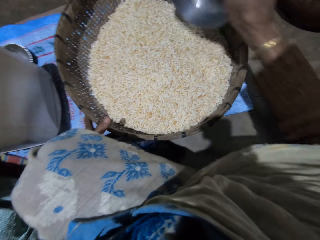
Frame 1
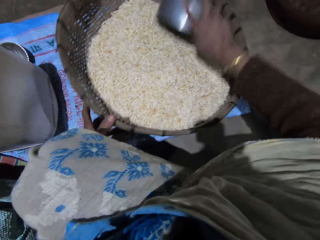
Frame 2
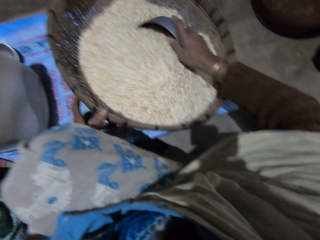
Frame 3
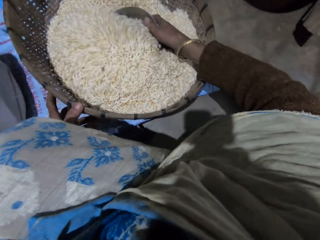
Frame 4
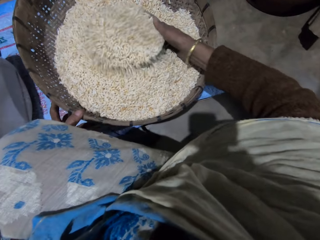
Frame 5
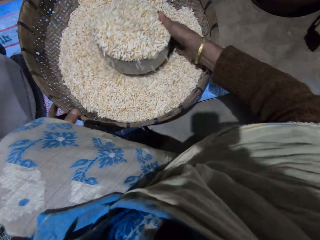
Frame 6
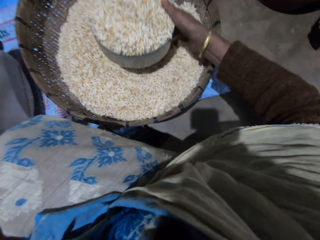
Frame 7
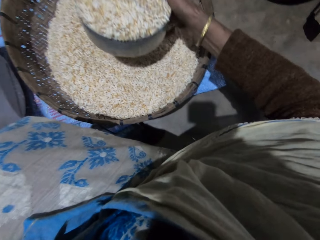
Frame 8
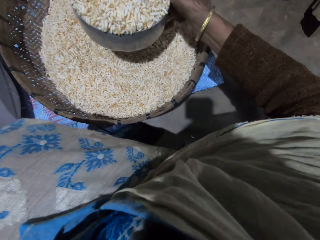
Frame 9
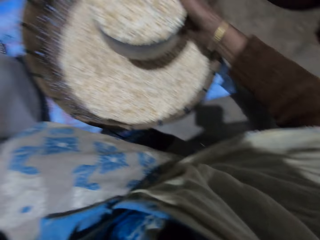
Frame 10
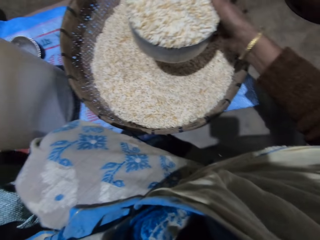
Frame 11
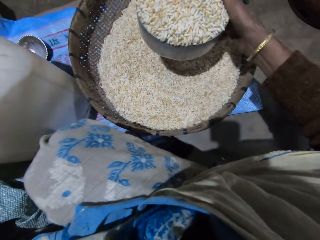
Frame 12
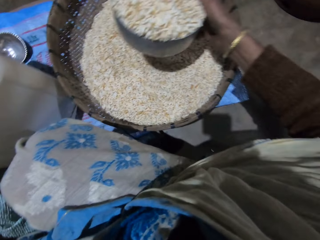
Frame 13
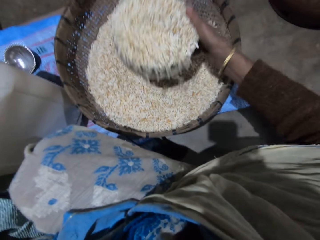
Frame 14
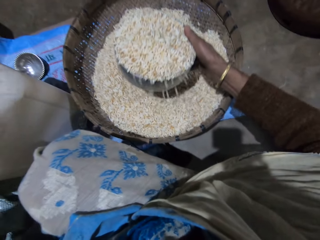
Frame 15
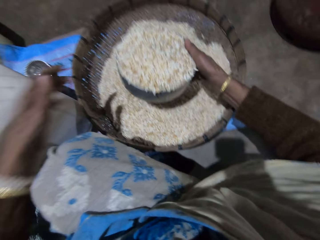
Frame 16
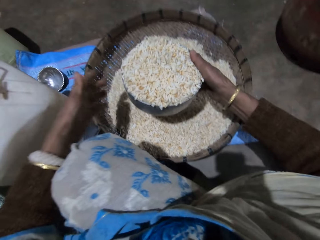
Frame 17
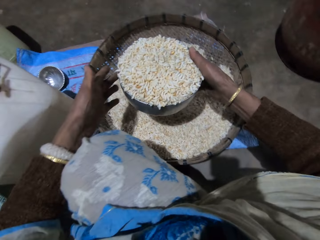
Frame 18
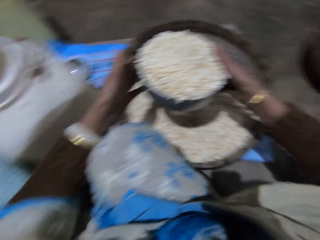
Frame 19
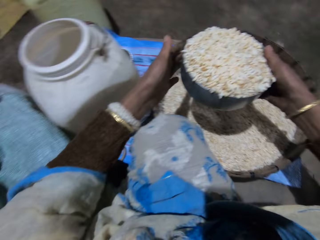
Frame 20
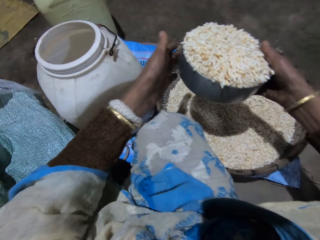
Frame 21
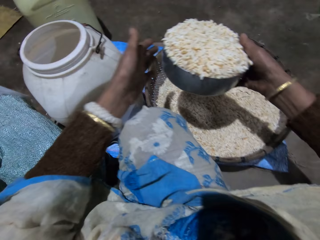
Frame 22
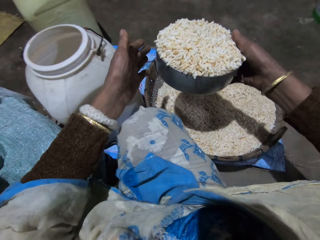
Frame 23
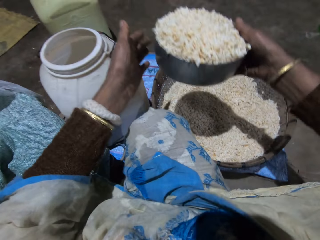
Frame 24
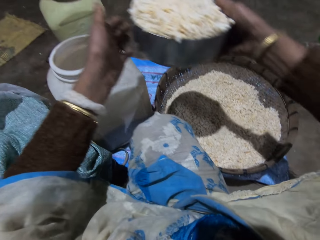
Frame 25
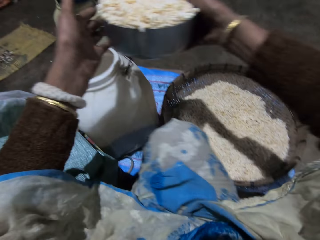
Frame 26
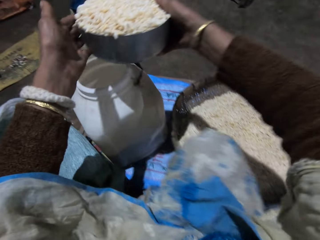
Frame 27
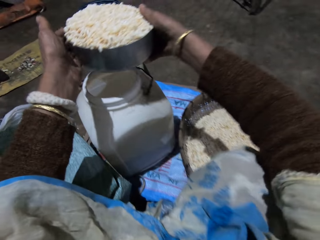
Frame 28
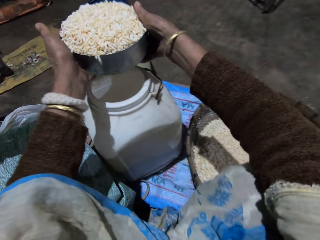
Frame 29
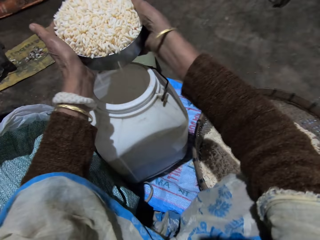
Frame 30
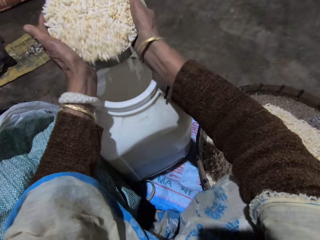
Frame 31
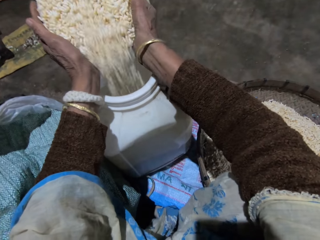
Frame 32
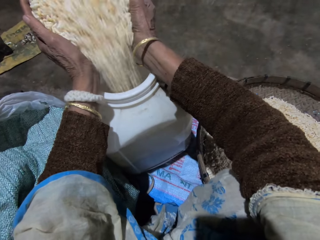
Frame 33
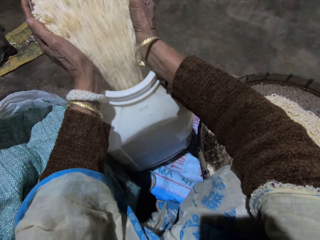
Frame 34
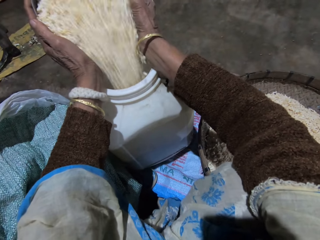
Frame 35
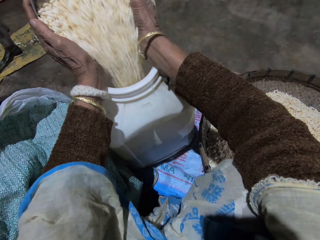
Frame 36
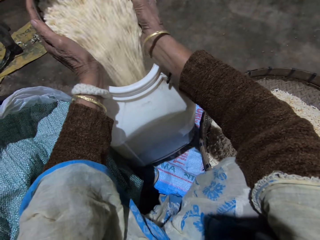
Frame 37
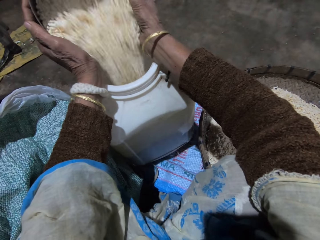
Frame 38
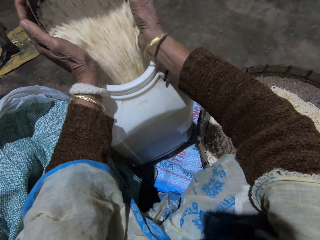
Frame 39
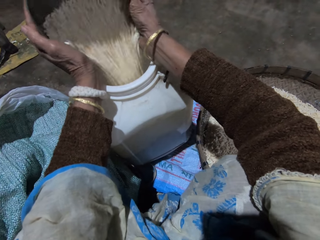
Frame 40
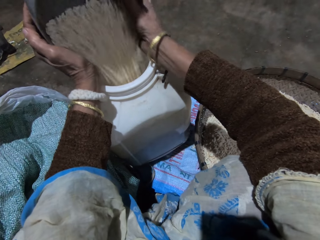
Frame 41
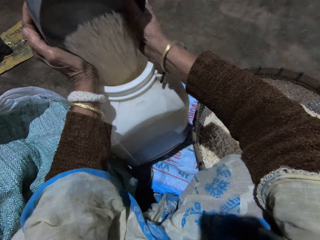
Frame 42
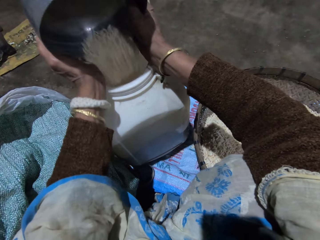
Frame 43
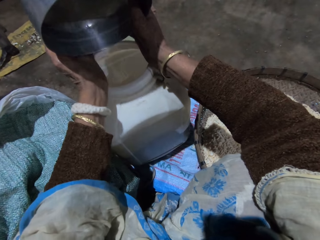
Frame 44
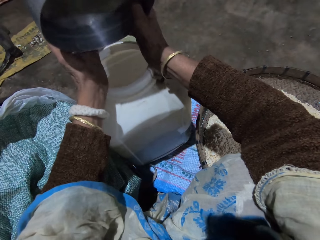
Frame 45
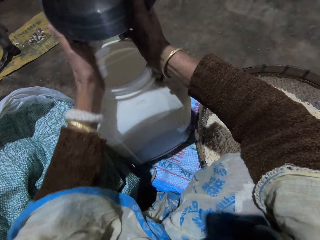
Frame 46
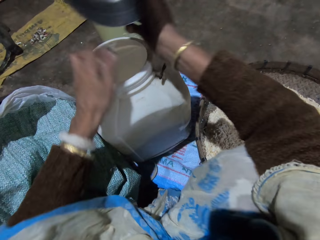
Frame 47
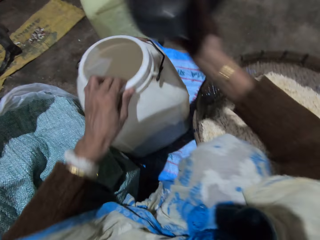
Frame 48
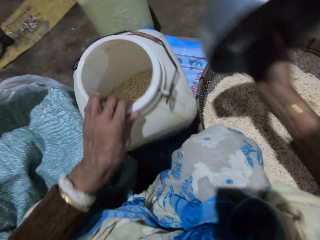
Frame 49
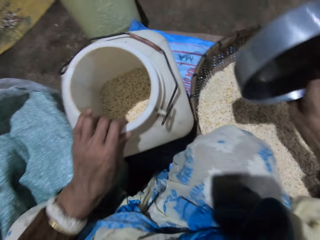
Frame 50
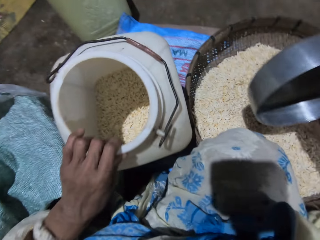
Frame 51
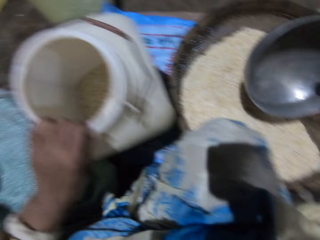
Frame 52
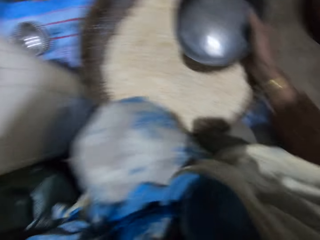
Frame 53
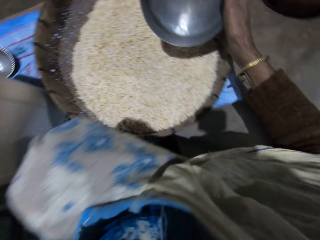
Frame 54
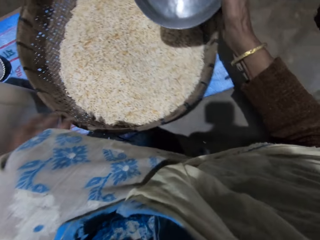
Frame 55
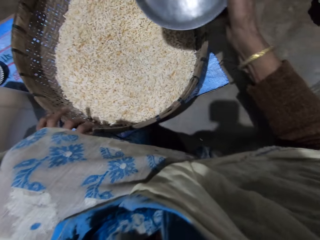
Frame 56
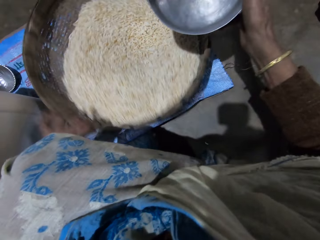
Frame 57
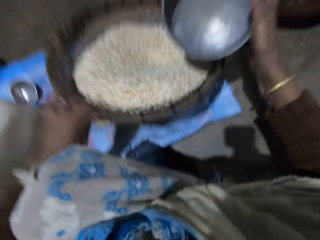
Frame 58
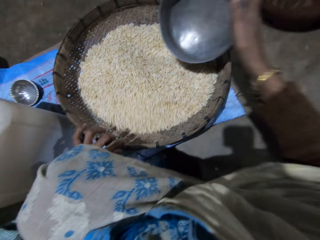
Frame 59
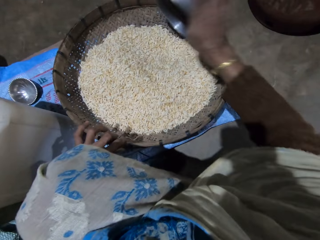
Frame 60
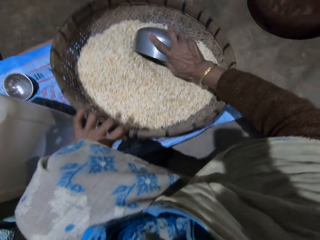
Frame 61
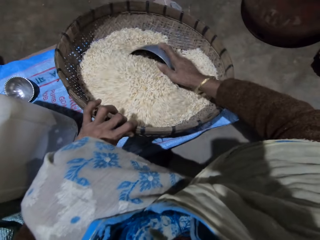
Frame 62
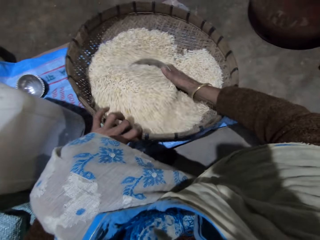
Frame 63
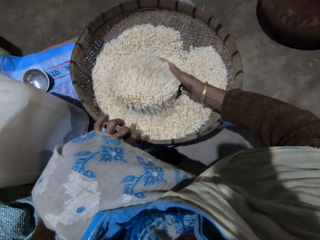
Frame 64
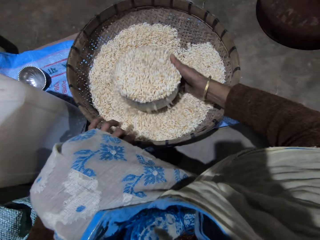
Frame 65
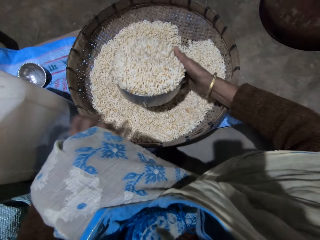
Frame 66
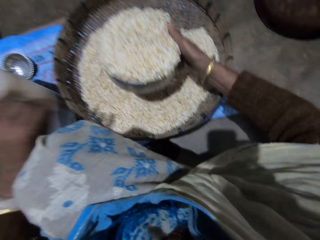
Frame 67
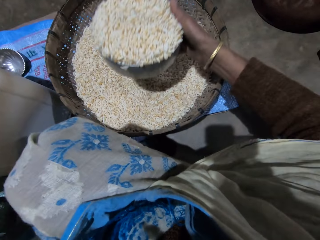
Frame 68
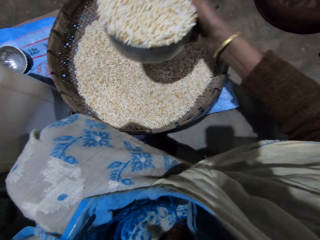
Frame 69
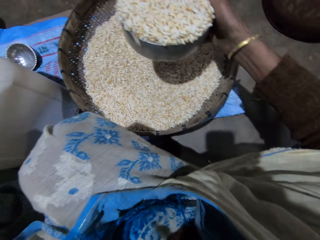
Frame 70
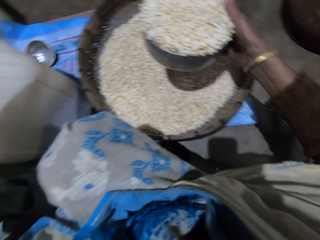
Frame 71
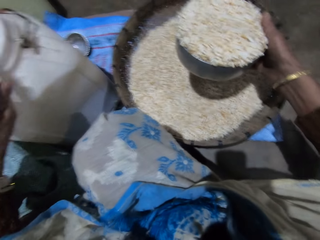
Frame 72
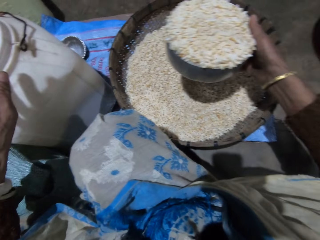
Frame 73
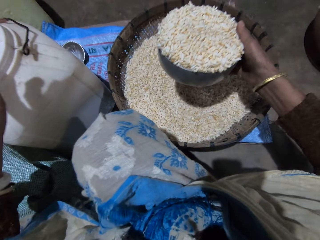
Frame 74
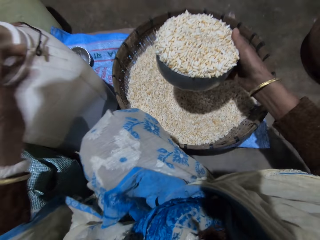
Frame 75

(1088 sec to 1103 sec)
The camera wearer holds a basket with the left hand. She scoops the grains in the basket with the stainless bowl or metal pot in her right hand. She holds the metal pot with both hands. She pours the grains in the stainless bowl into the plastic container with both hands. She pulls the drum with her left hand. She tilts the storage container. She adjusts the winnowing basket. She shakes the basket with her left hand. She scoops grains from the basket with the stainless bowl with her right hand.

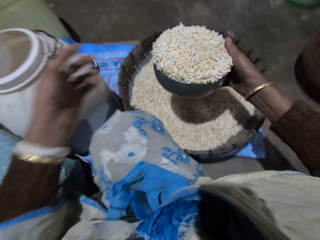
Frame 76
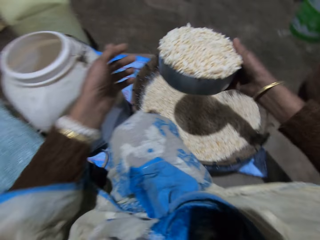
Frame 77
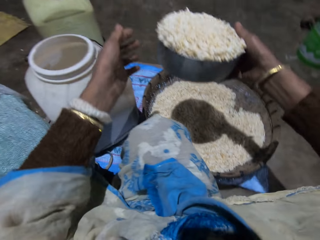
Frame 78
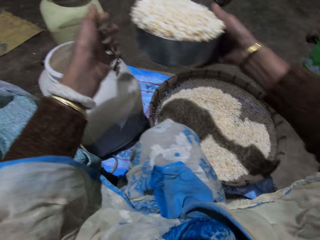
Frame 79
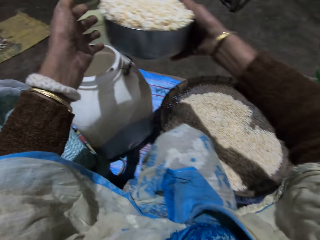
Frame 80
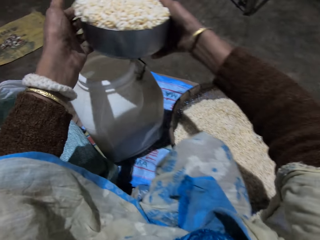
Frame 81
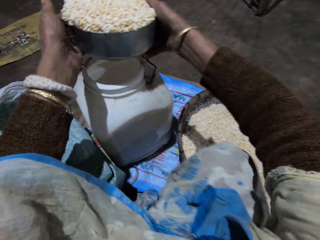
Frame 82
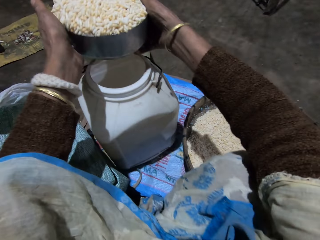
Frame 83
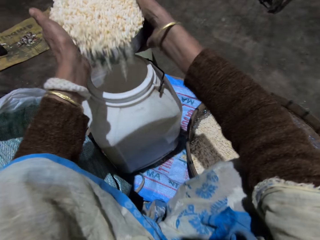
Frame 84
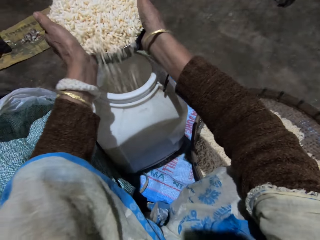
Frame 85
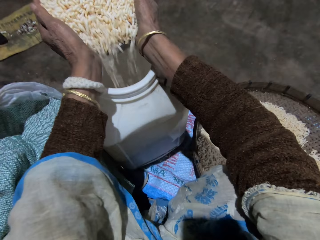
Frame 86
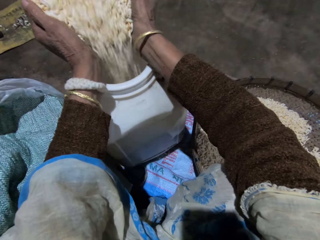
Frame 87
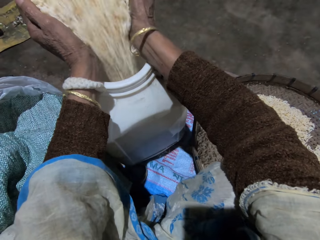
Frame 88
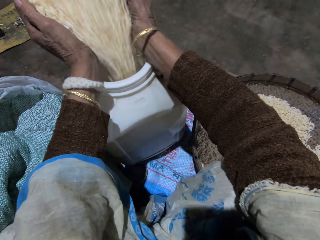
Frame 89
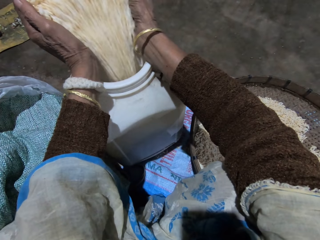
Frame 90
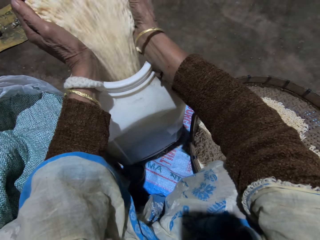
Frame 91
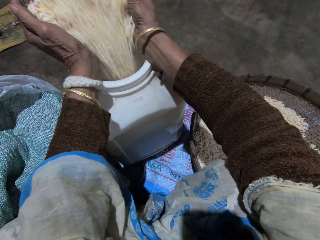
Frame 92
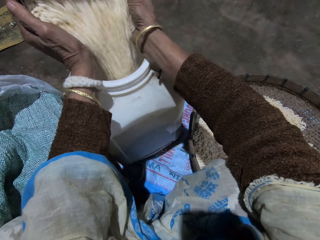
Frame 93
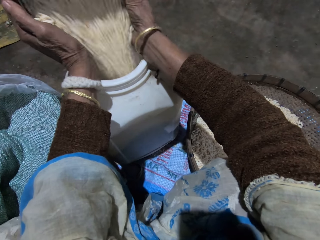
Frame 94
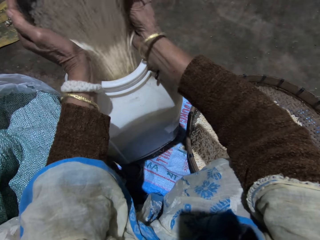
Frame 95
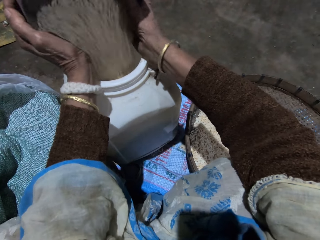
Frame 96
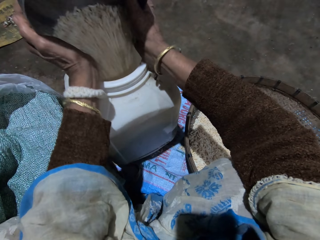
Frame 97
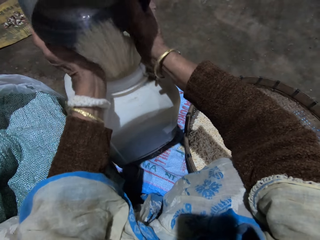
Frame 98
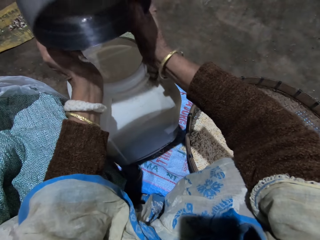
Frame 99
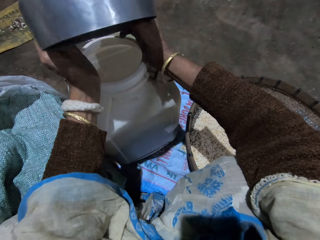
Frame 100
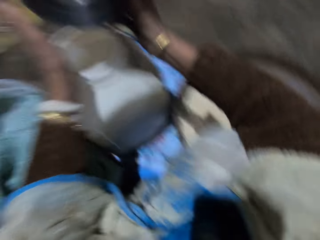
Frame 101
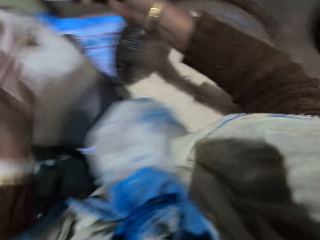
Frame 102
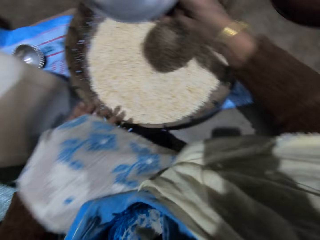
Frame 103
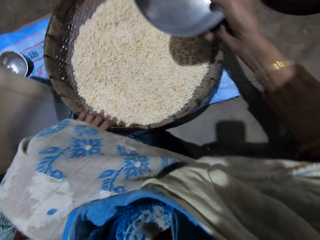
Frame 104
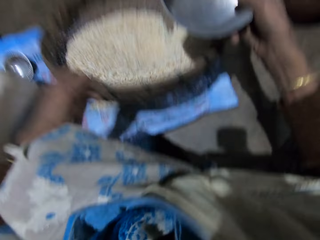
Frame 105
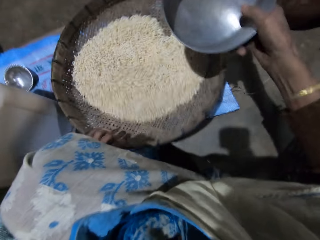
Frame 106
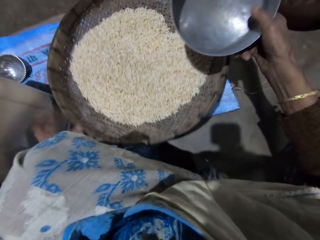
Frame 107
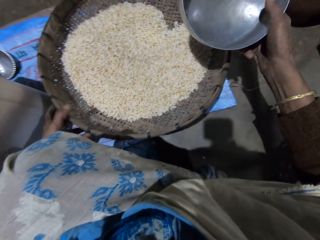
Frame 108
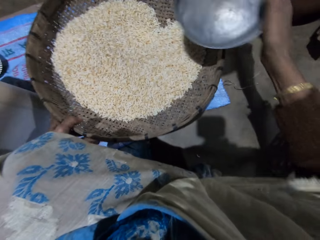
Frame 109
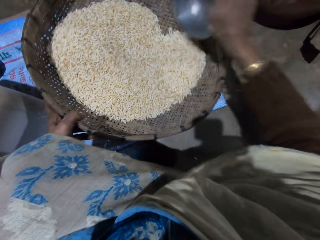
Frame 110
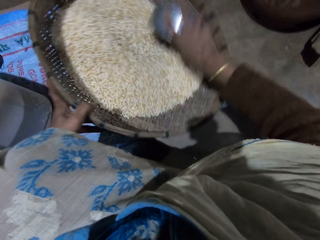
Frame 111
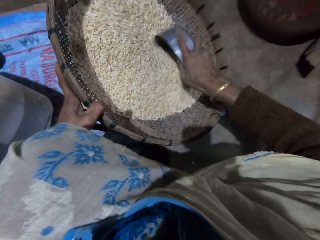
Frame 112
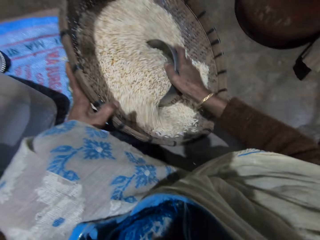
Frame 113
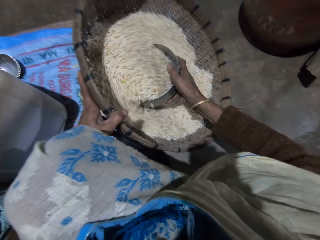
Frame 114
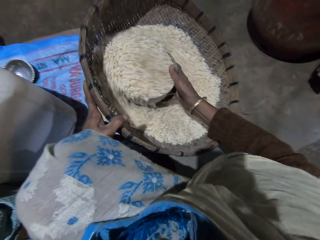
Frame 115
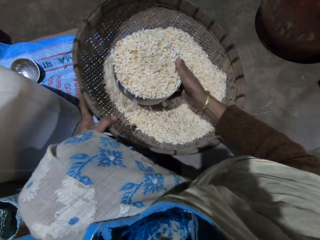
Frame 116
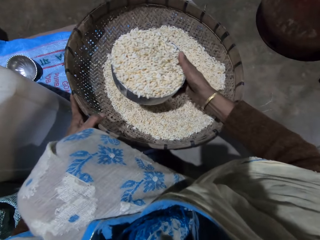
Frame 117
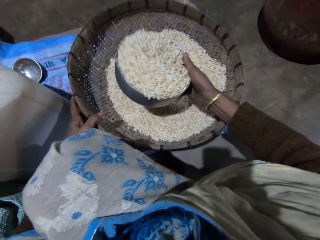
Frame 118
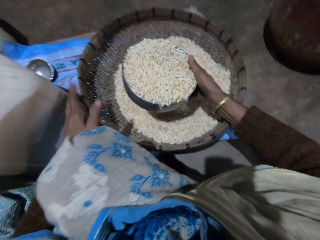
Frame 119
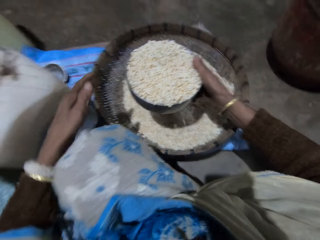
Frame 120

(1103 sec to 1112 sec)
The camera wearer holds the stainless bowl with both hands. She pours grains in the drum. She adjusts the winnowing basket. She shakes the basket with her left hand. She scoops grains from the basket with the stainless bowl with her right hand.
